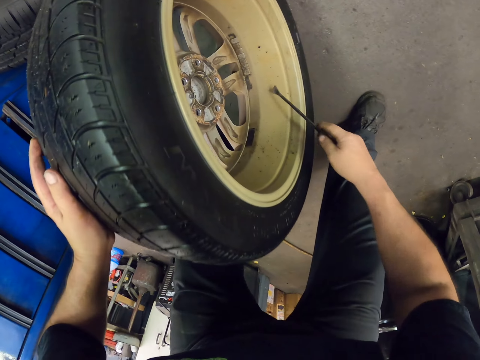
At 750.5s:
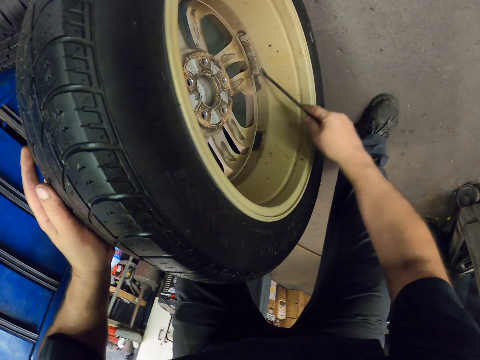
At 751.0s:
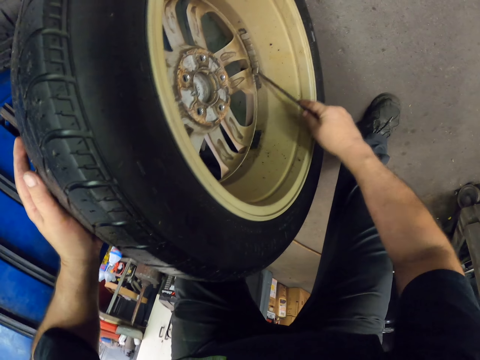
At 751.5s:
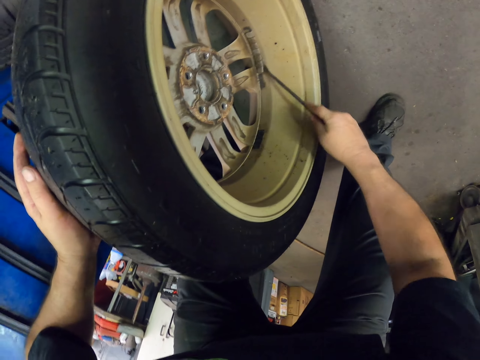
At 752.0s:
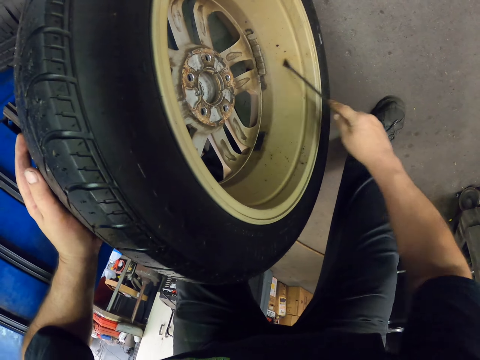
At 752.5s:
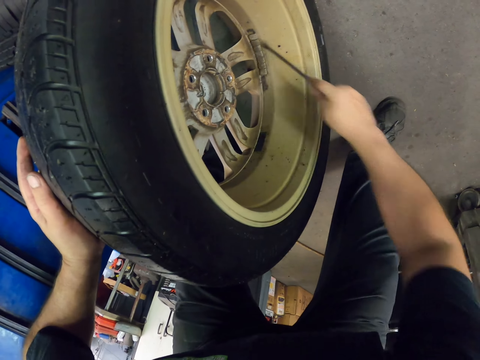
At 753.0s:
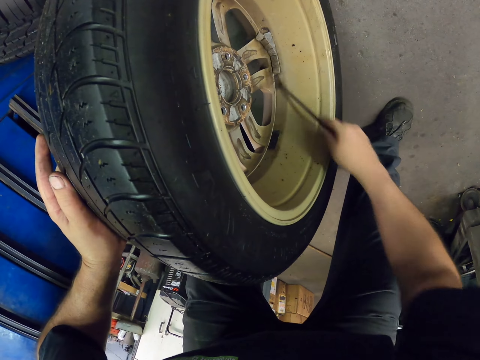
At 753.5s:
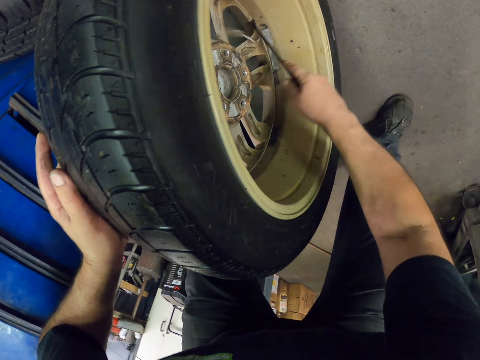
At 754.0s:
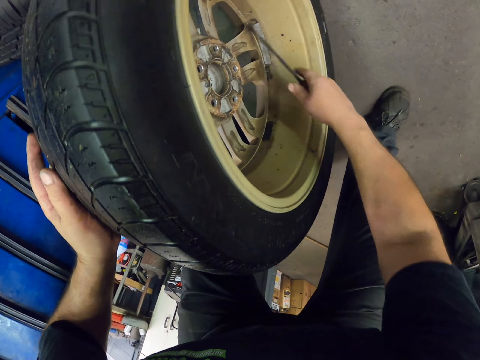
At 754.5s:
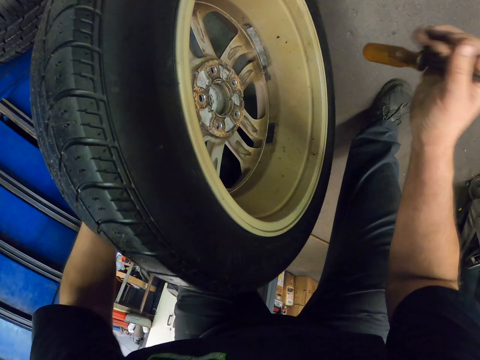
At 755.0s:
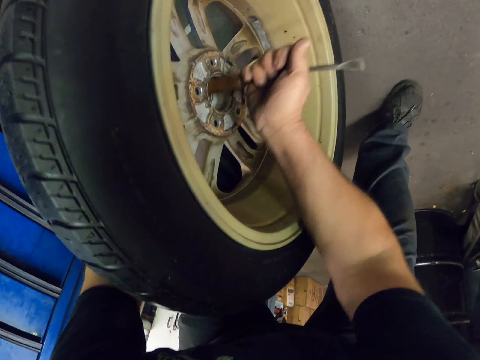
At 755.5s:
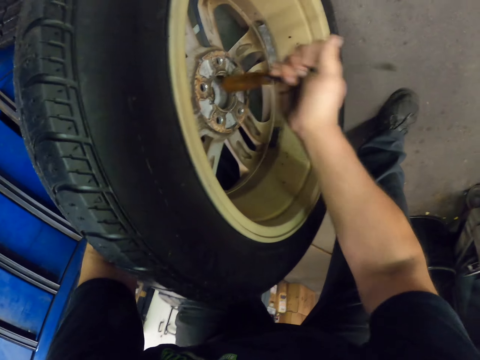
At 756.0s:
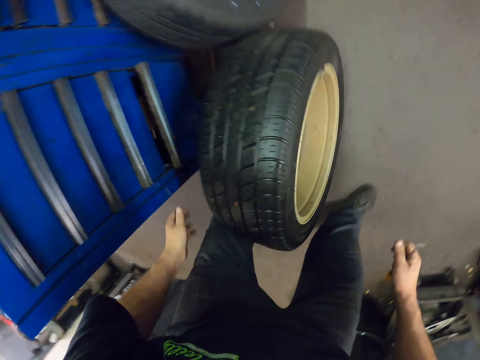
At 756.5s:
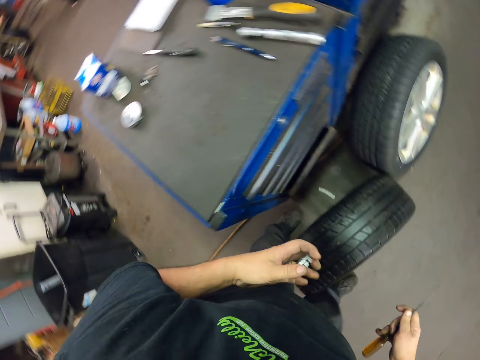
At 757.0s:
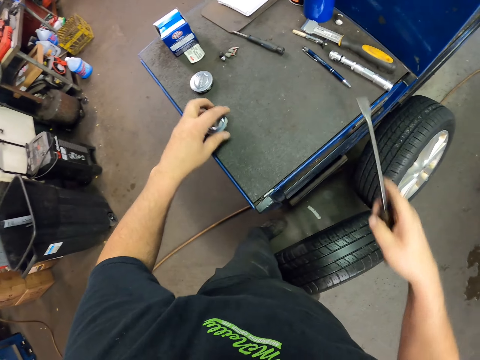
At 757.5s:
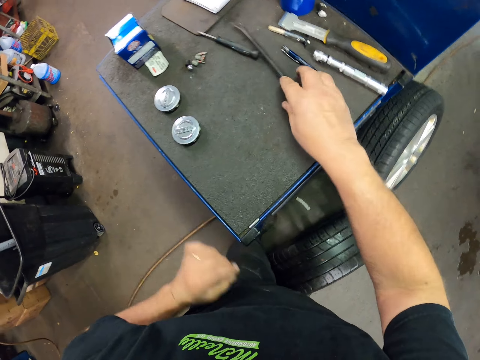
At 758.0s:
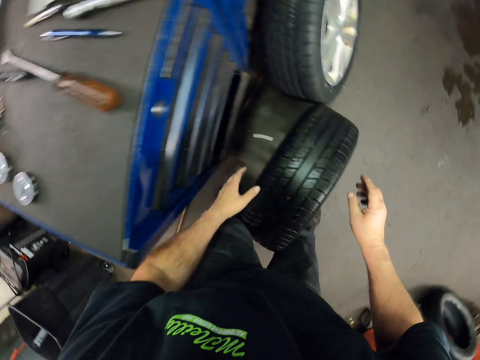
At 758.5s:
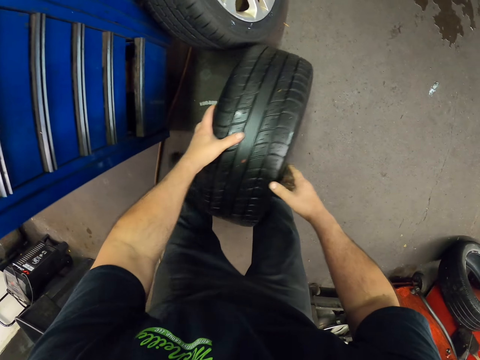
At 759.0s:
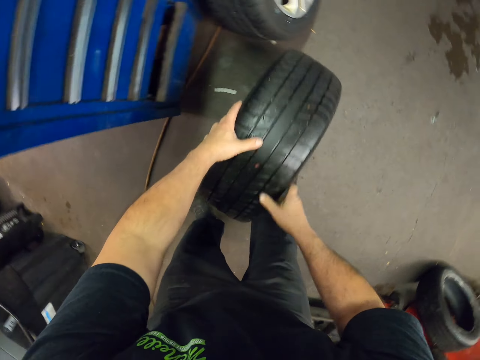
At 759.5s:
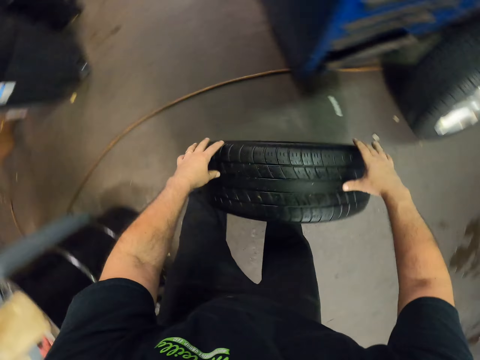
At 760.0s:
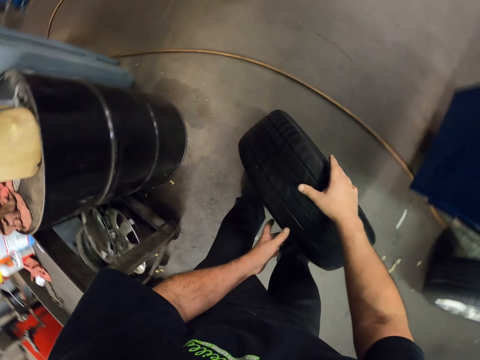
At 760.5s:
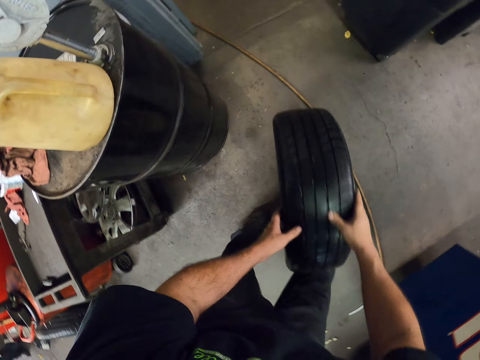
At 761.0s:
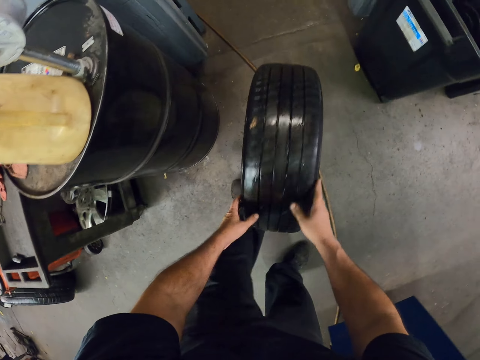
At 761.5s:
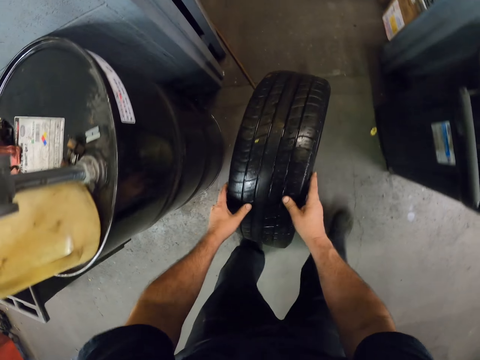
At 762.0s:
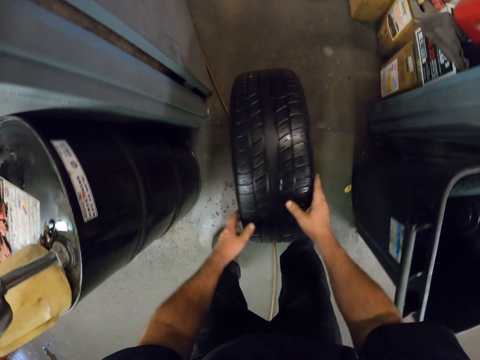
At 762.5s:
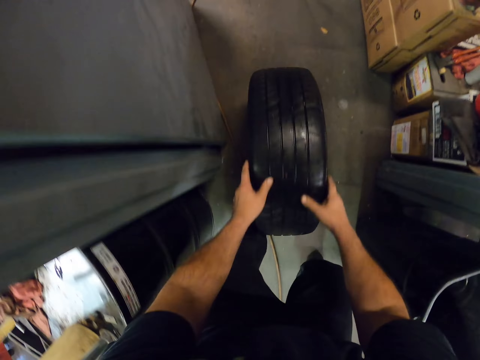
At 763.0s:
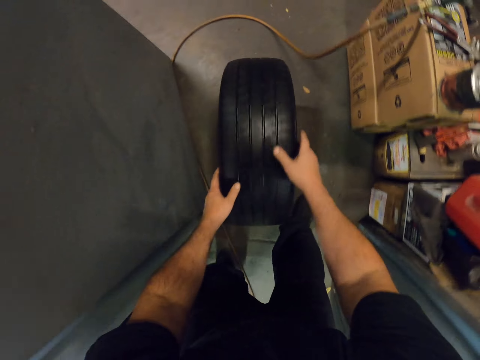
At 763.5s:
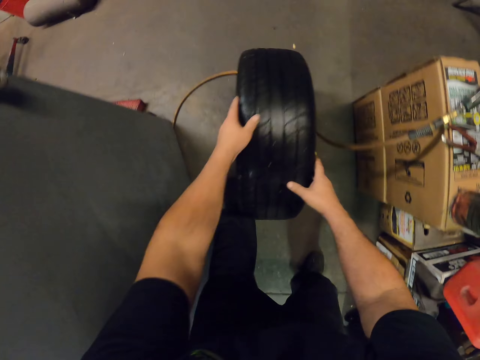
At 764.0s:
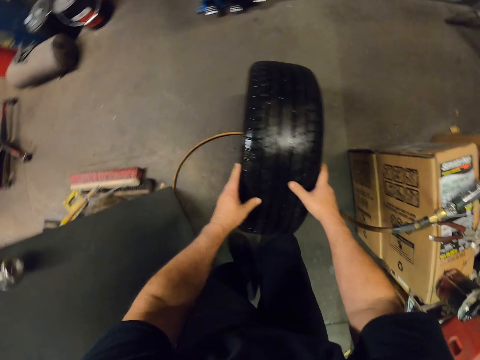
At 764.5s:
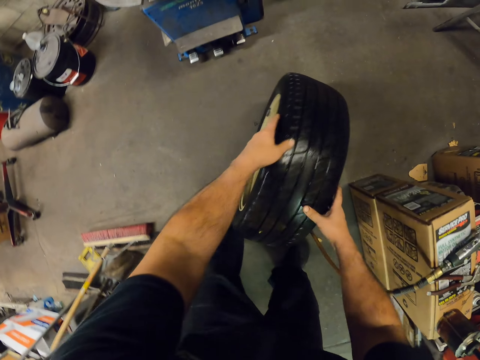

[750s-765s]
The camera wearer removes the center cap bore with the spanner. They bang the rim, turn the bradawl, and knock out the hub. They place the rim and the bradawl on the drawer top. They hold the tire and roll the tire around.

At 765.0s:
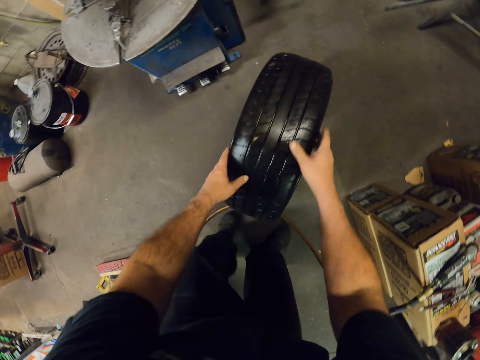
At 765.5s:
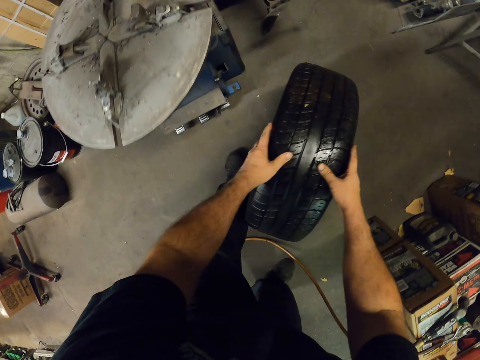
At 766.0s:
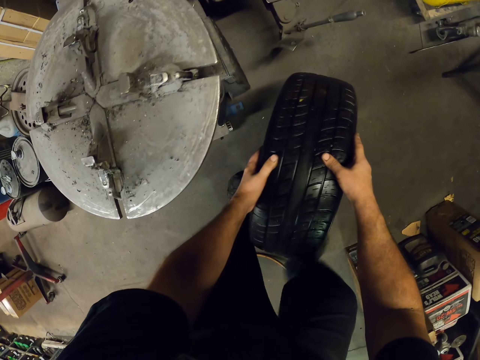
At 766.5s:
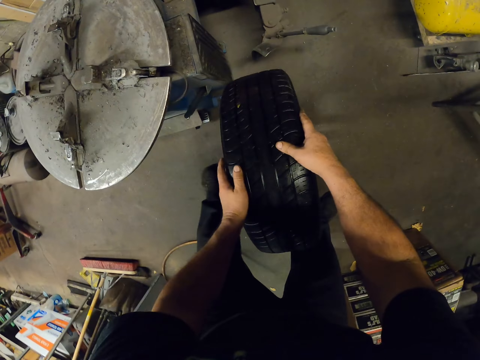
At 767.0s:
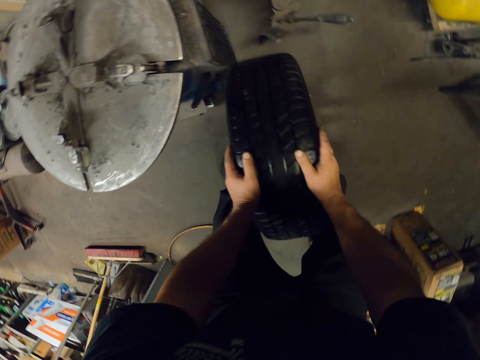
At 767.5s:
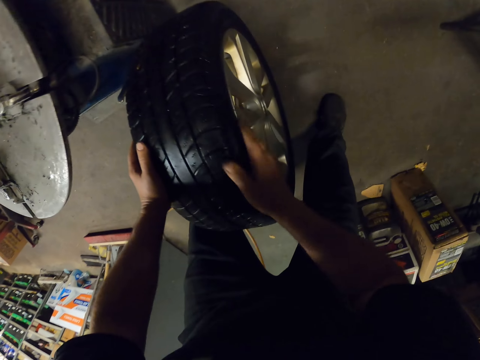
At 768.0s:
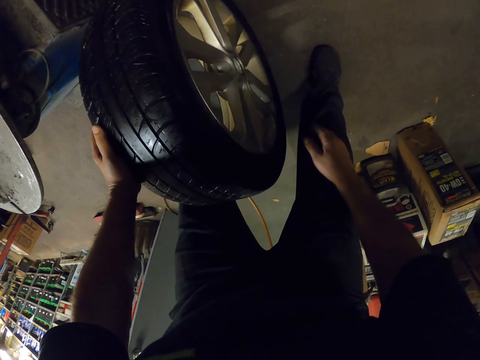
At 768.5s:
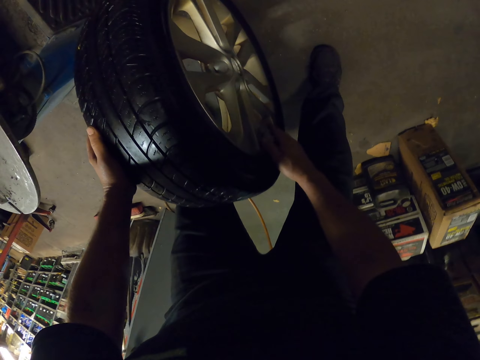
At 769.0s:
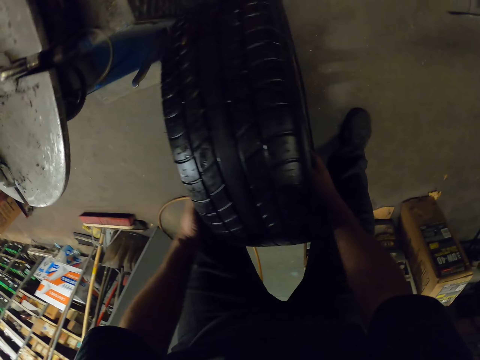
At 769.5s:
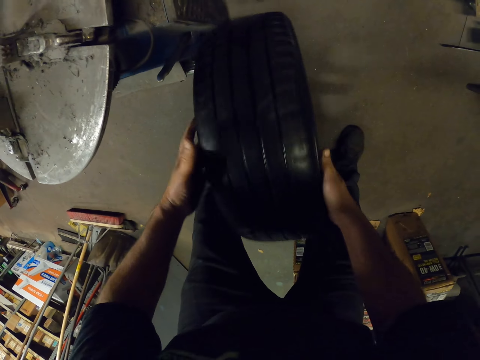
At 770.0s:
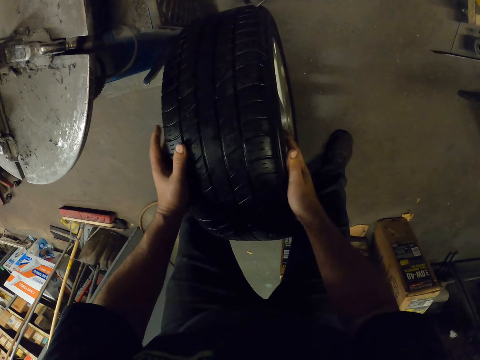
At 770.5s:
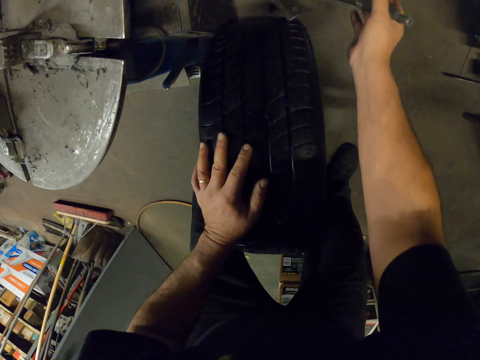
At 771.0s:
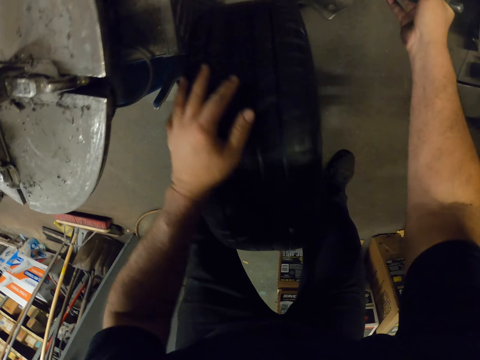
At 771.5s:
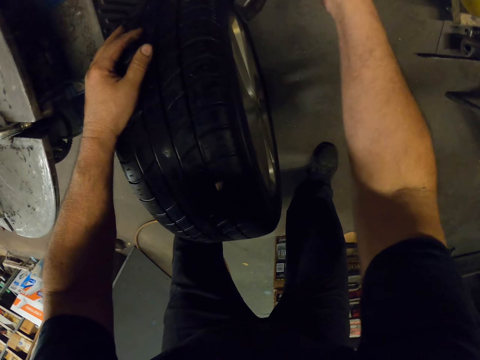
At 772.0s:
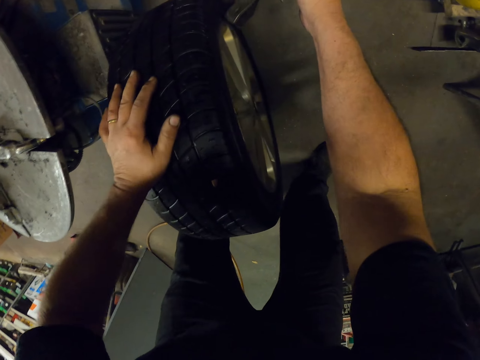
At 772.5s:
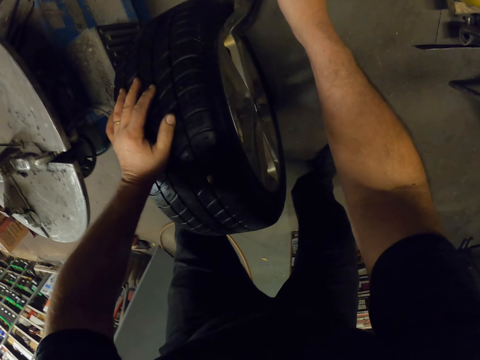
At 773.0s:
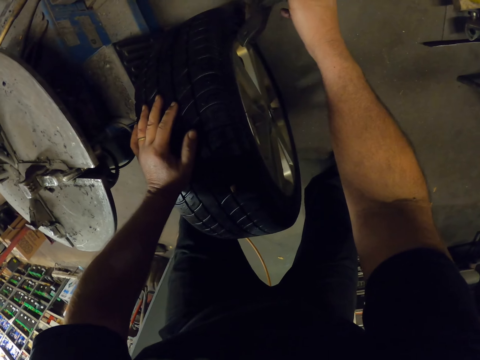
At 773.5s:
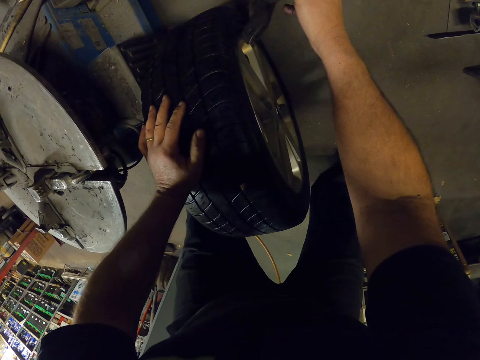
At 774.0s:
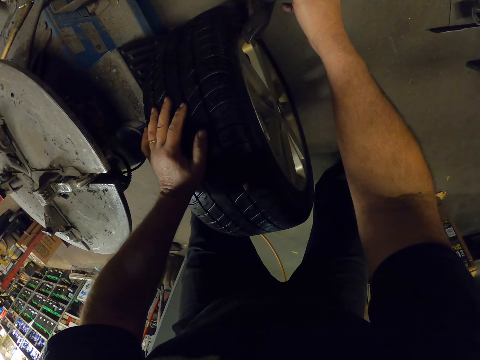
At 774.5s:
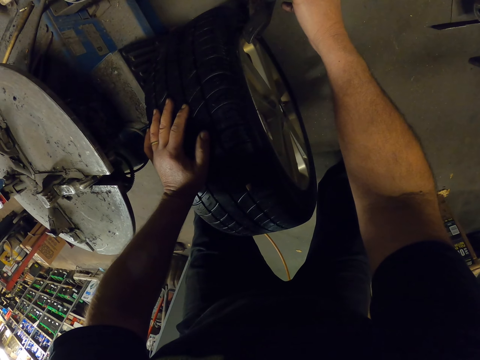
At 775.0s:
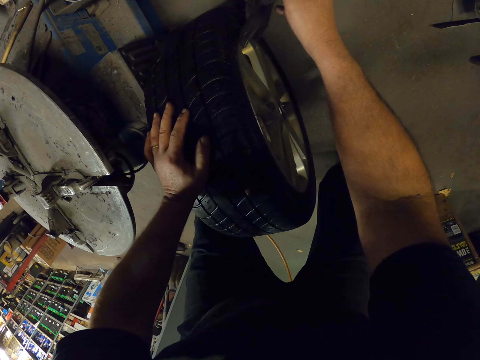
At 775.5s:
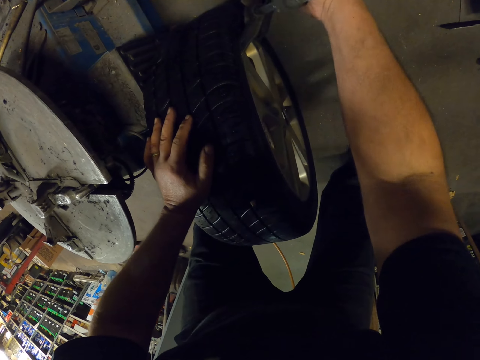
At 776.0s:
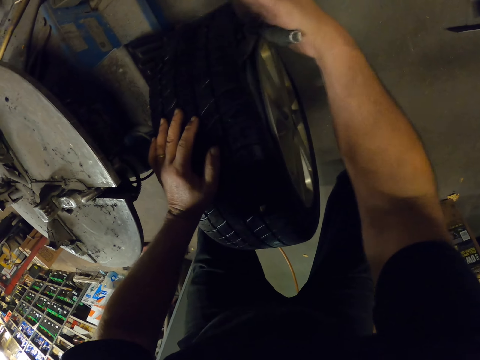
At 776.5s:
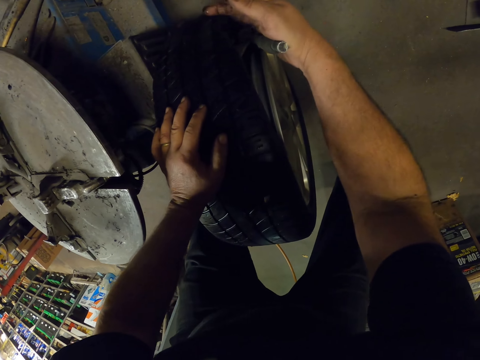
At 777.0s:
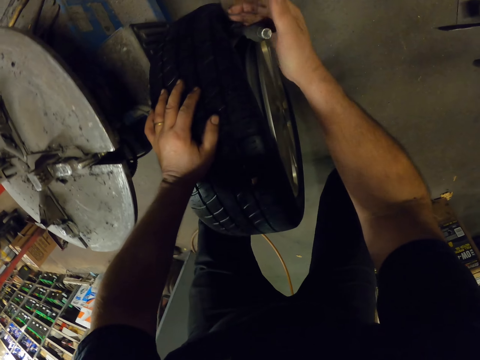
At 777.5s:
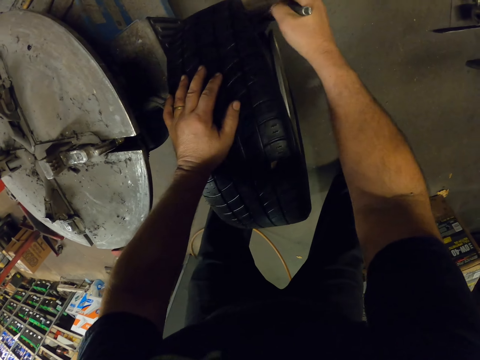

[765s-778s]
The camera wearer separates the rim and tire using a machine.
